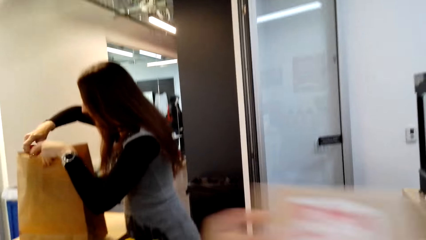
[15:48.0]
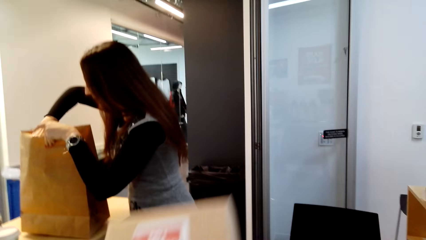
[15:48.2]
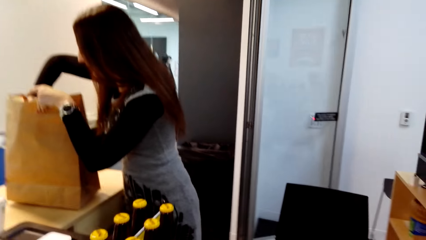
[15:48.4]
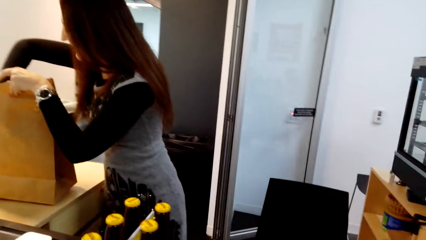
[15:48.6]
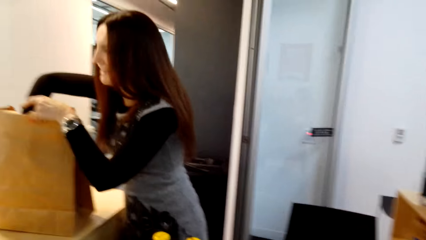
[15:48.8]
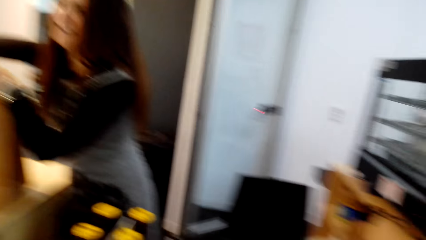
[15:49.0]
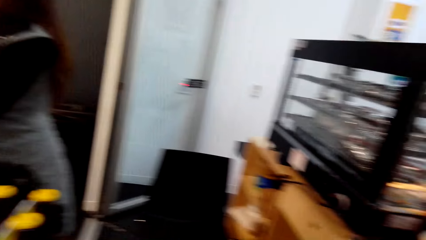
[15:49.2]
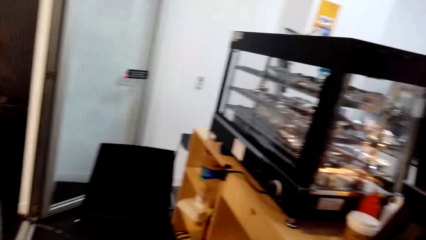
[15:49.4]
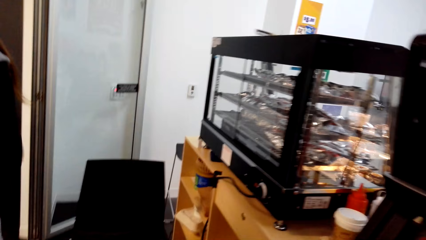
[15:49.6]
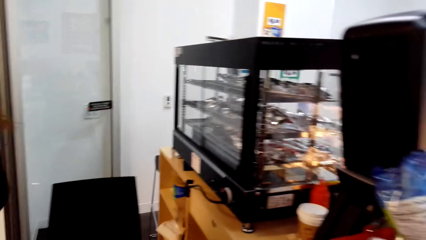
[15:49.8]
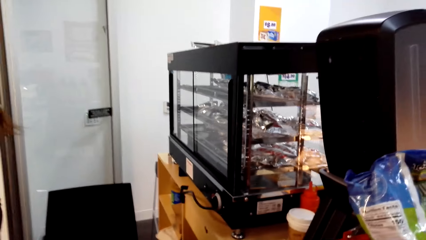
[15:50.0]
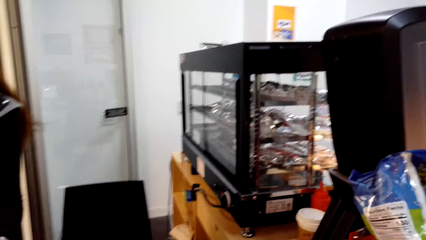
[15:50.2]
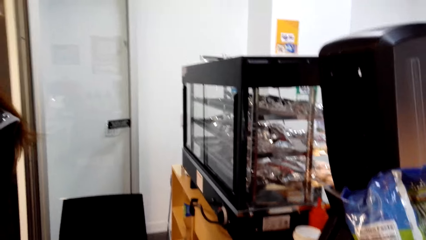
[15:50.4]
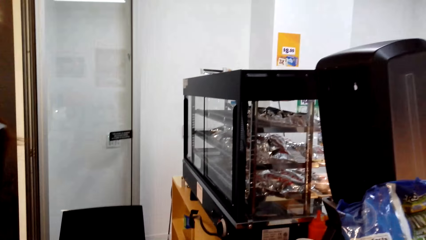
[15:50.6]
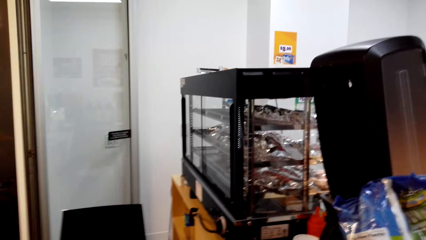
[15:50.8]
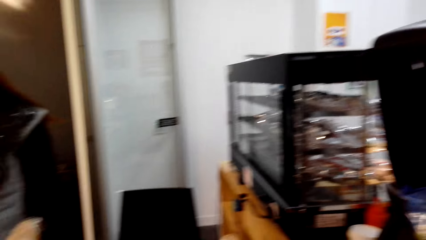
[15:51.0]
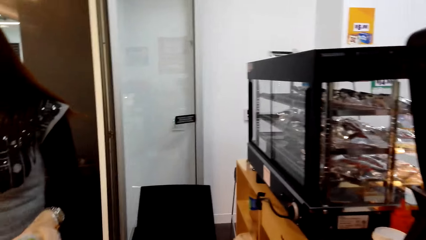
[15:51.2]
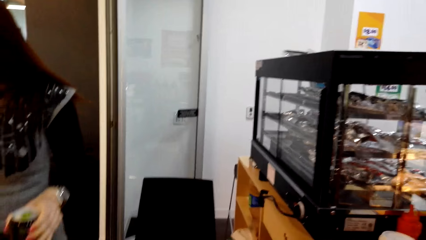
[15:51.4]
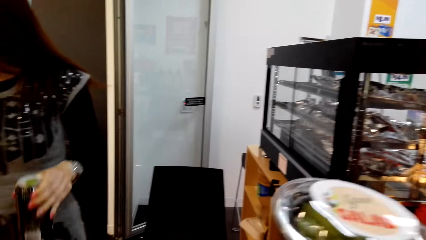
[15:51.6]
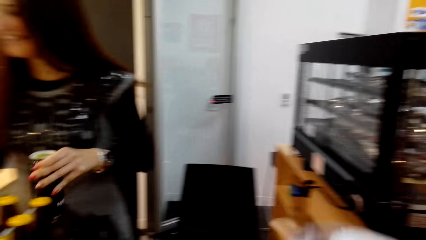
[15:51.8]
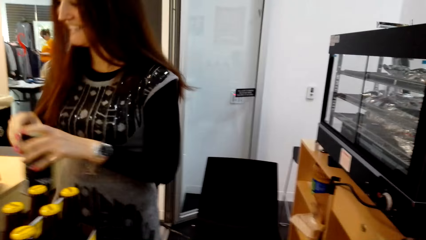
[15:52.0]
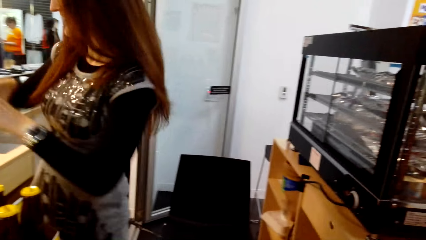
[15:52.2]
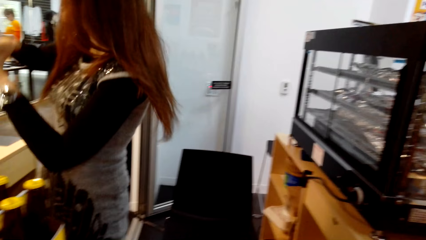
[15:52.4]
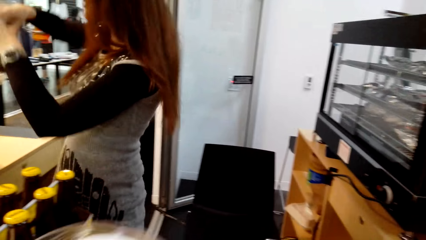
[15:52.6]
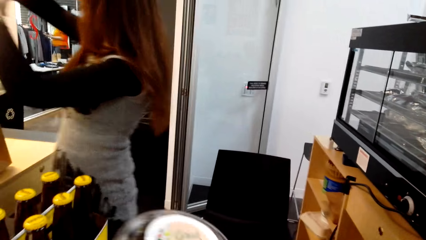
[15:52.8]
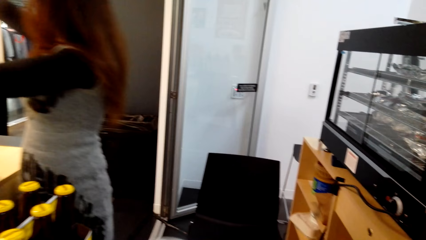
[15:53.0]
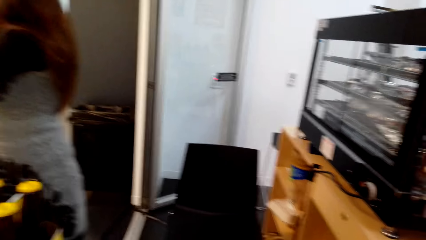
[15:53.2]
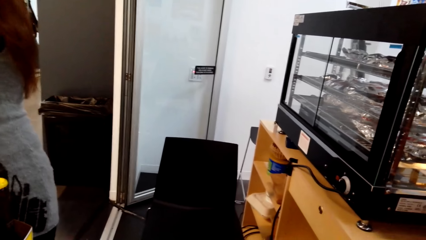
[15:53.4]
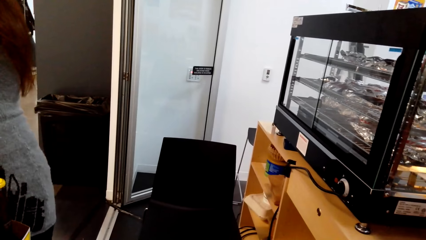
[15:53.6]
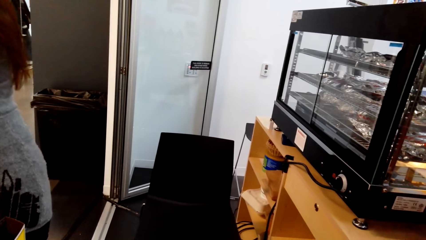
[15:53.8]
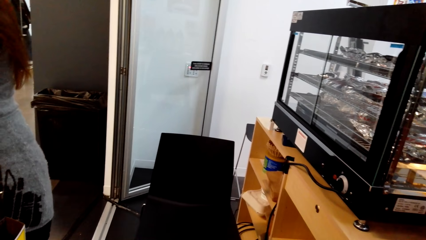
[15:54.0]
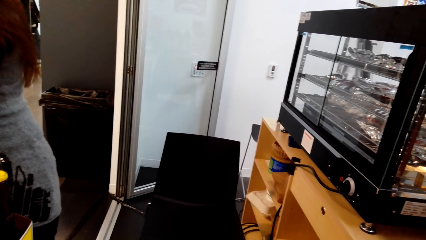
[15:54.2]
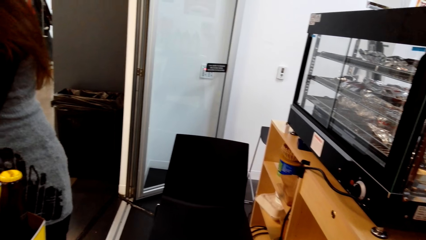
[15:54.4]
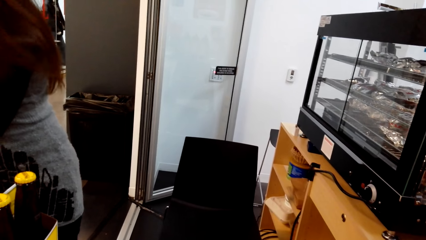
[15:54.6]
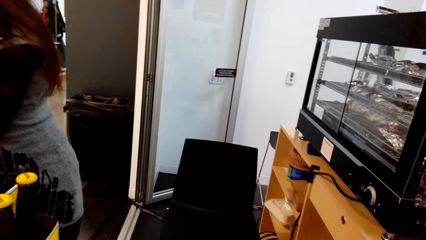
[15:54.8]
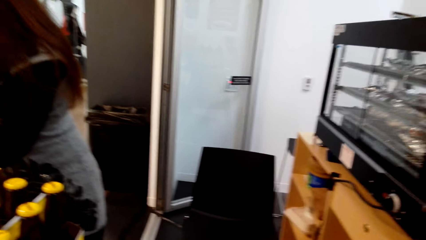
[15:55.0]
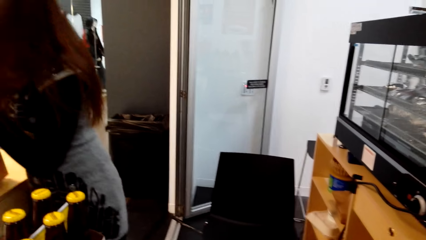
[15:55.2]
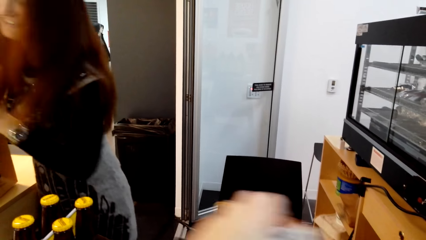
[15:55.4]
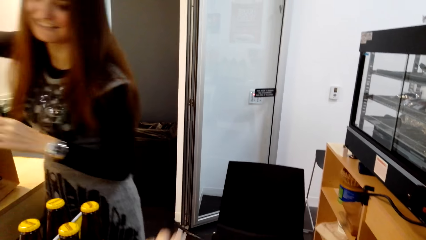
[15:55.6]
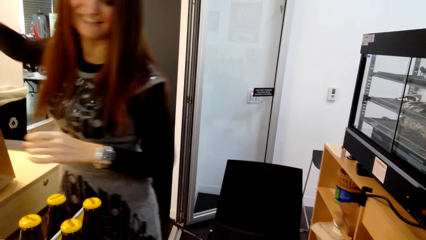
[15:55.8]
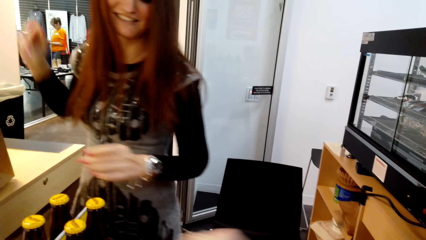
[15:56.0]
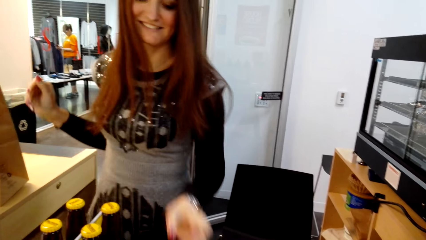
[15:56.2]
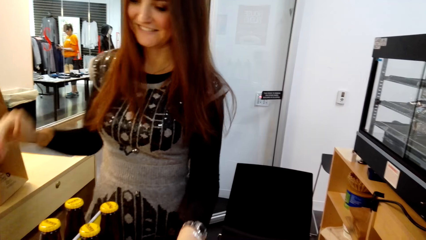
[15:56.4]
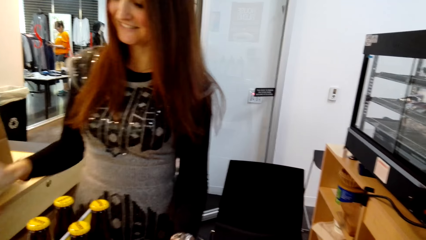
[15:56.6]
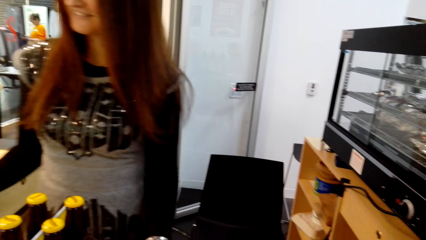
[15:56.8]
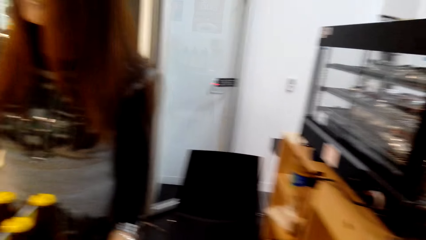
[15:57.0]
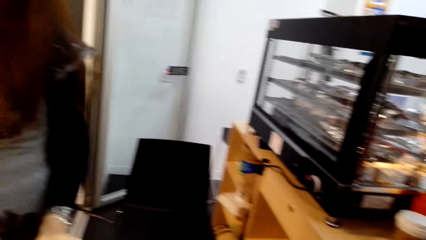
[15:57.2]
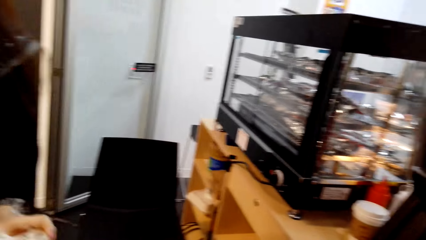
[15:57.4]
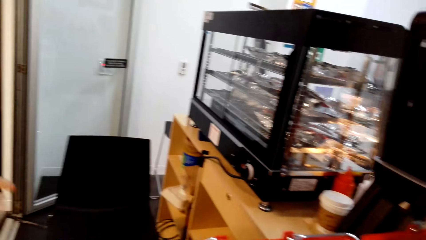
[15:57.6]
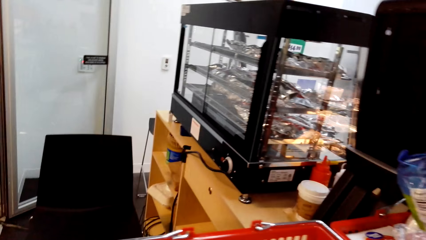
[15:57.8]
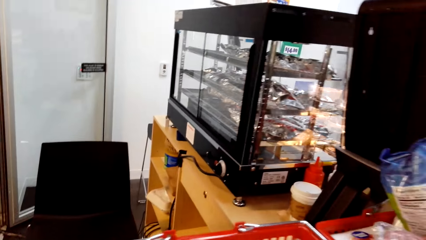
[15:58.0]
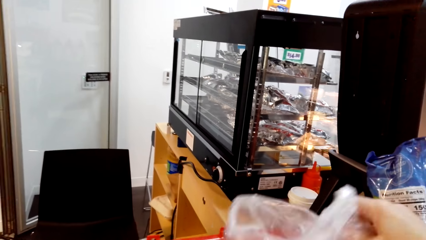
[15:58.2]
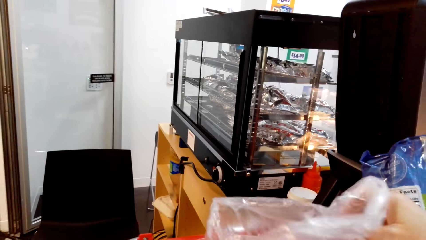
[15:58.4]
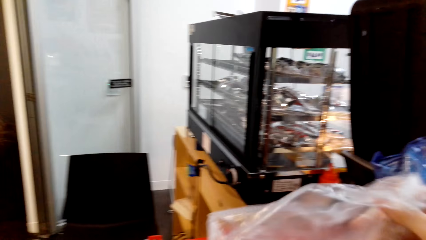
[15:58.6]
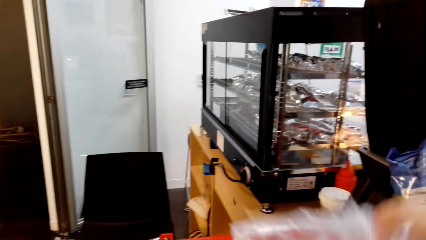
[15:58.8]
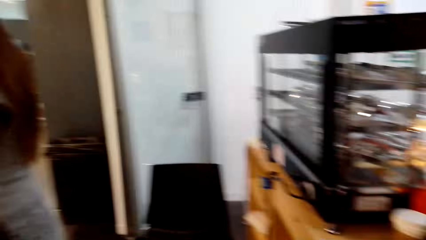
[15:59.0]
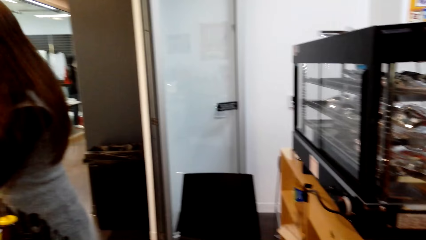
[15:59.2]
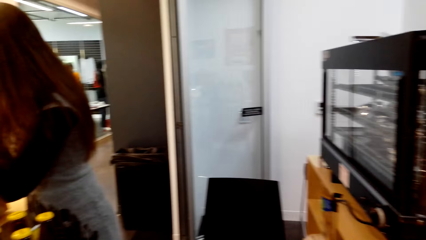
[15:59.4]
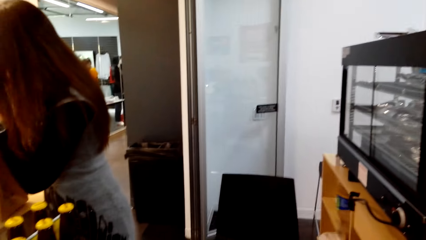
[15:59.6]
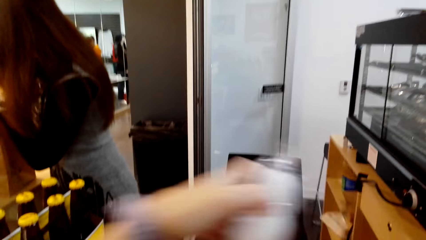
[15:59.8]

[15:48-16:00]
A lady puts a soda in a carrier bag. The camera wearer packs items in a bag. They drop a deli sandwich. They converse with the lady. They hold shopping. The lady holds the shopping. The lady holds the shopping with the other hand. Another lady shops on the other side. The camera wearer holds the shopping. The first lady converses with the camera wearer. The camera wearer moves a hand. The first lady picks the shopping. The camera wearer holds a plastic bag.

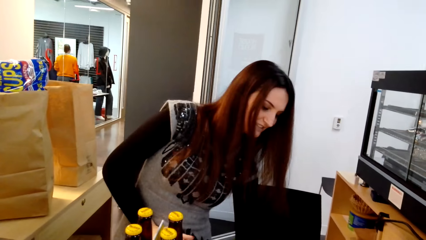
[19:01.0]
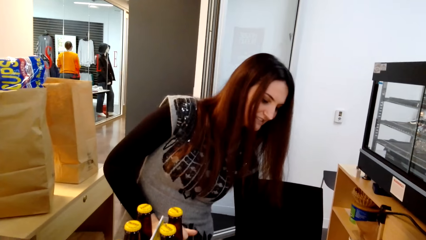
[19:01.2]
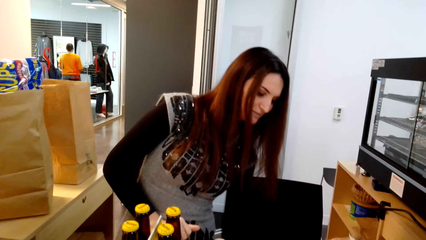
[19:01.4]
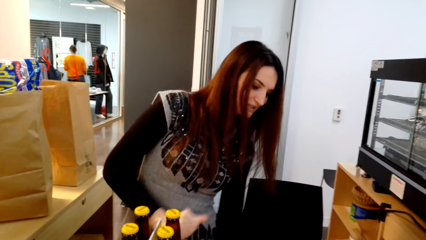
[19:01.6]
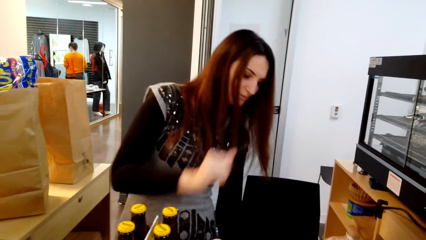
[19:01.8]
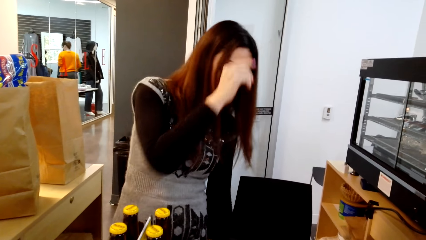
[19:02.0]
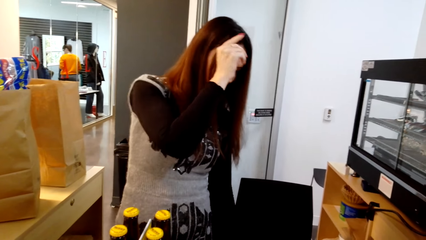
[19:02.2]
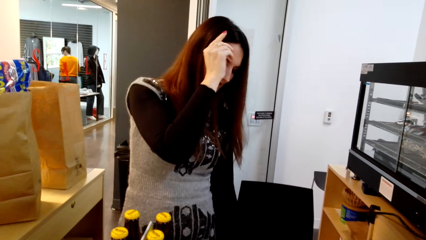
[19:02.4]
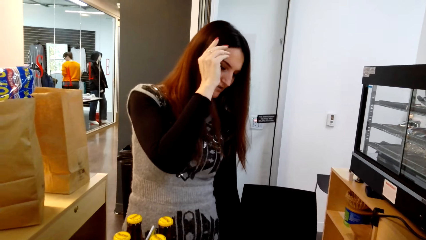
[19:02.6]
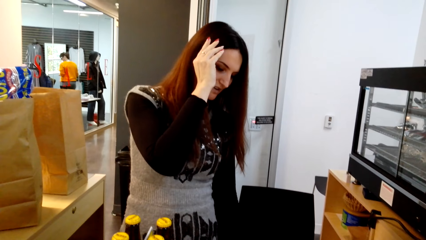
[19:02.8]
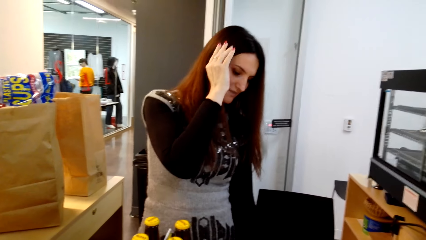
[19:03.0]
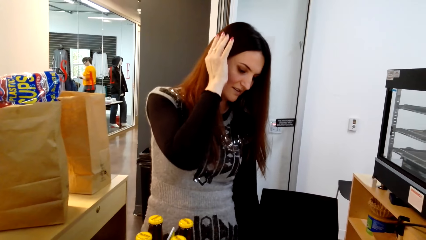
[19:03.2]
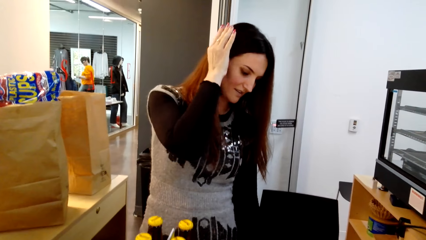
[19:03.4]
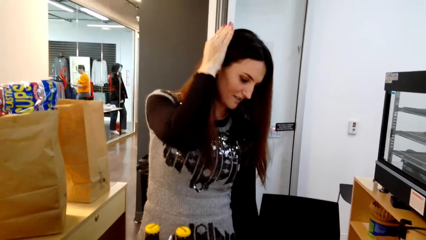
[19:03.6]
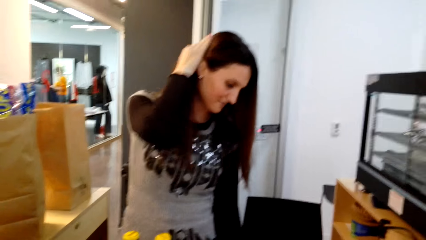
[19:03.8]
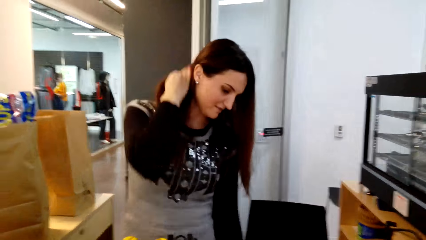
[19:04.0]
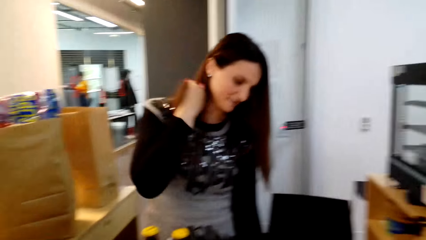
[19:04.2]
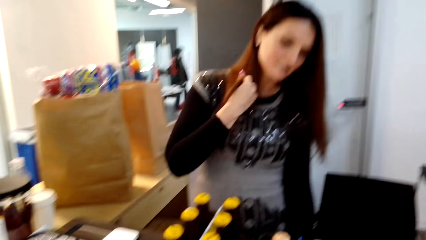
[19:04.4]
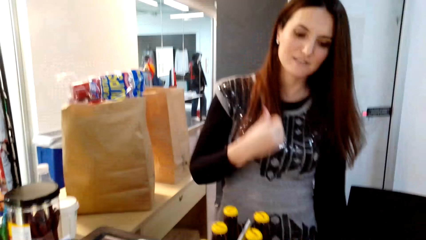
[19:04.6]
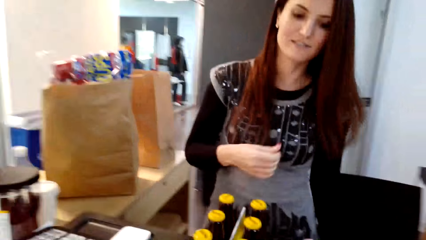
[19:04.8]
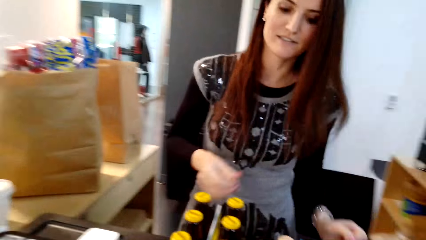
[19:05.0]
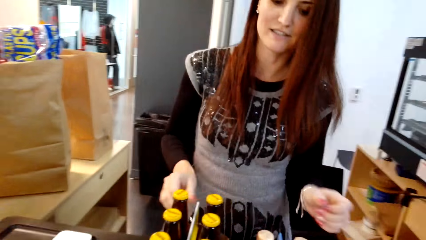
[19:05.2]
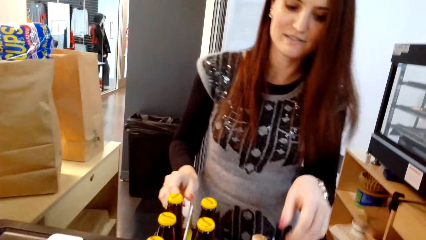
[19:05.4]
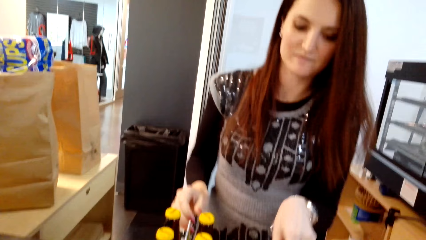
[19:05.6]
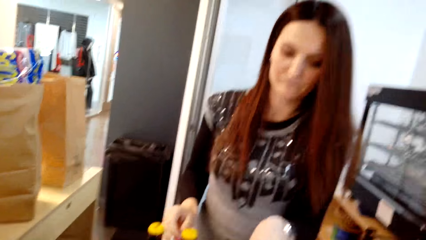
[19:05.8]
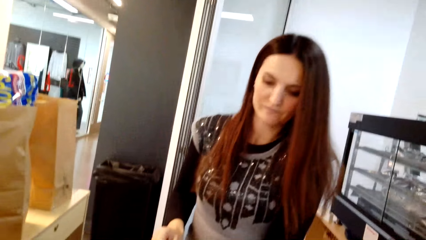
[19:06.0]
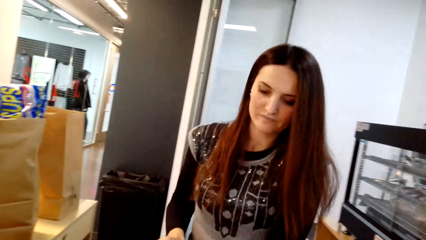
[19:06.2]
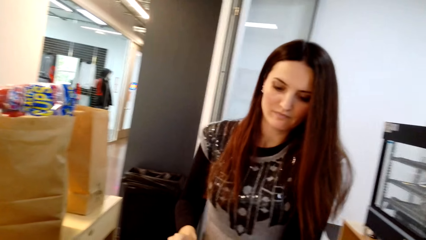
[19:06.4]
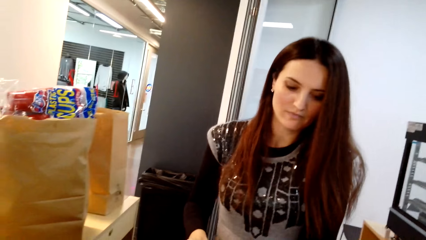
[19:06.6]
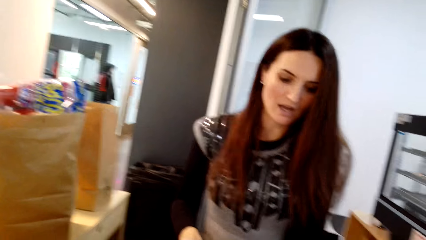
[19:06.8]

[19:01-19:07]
A lady touches her hair. The lady converses with the camera wearer. The camera wearer converses with the lady.
